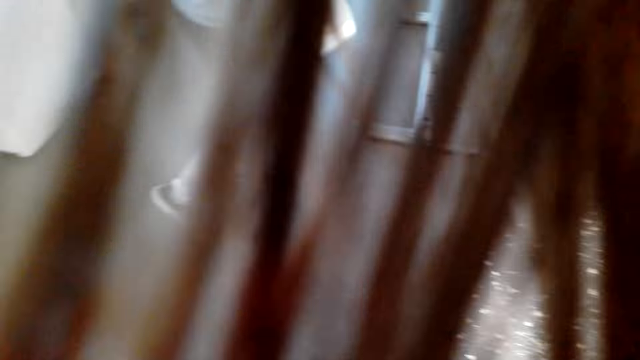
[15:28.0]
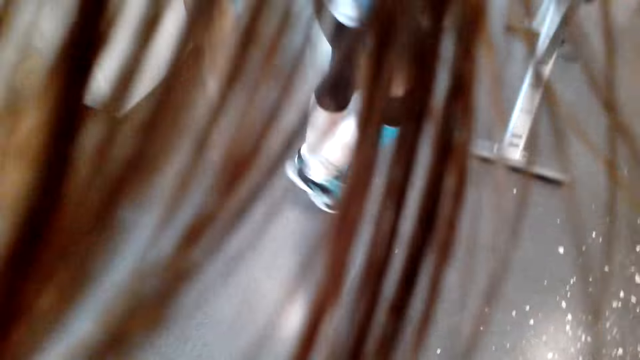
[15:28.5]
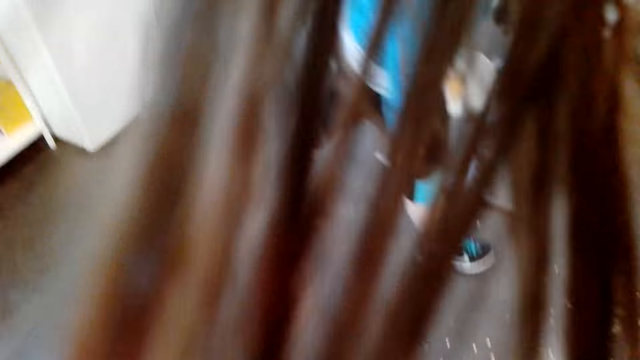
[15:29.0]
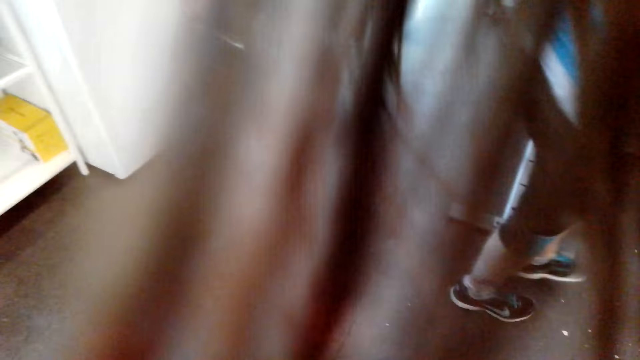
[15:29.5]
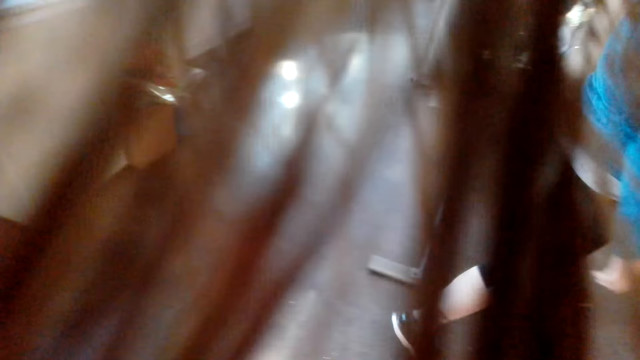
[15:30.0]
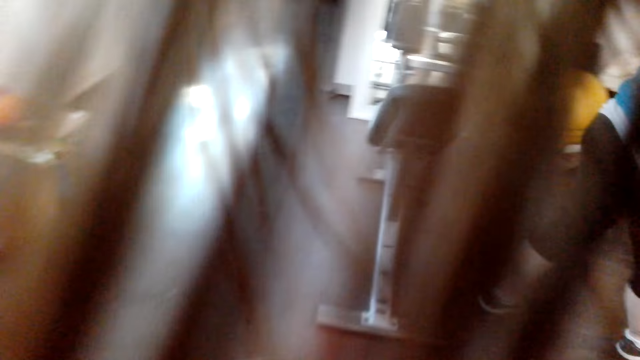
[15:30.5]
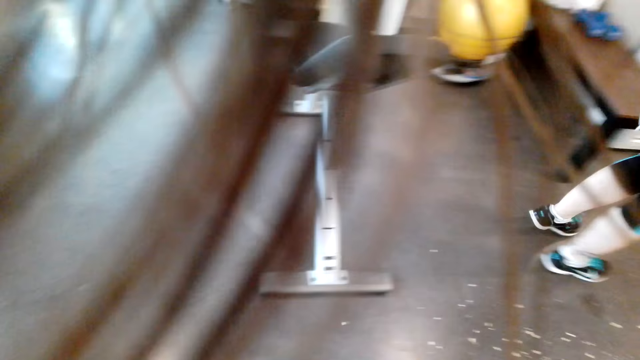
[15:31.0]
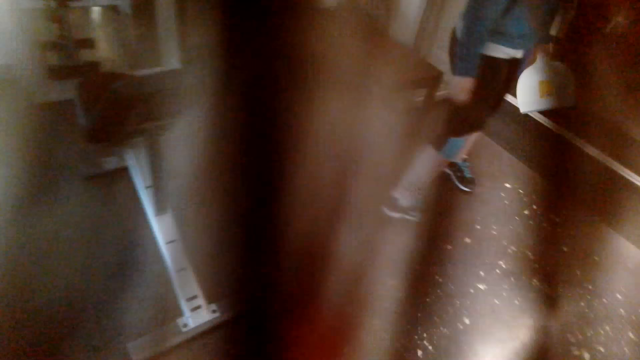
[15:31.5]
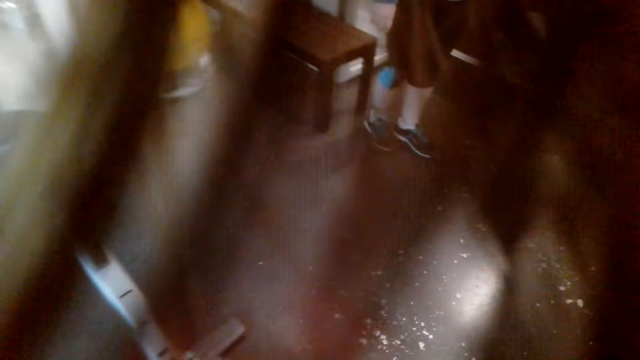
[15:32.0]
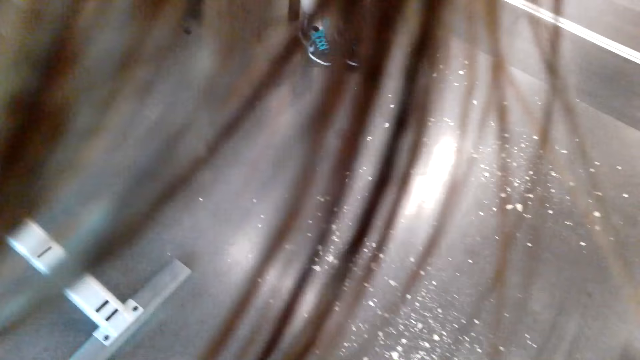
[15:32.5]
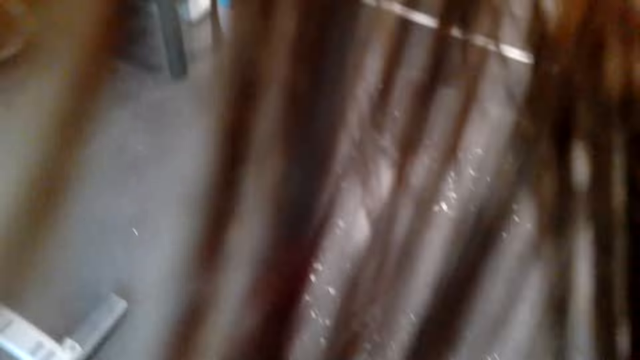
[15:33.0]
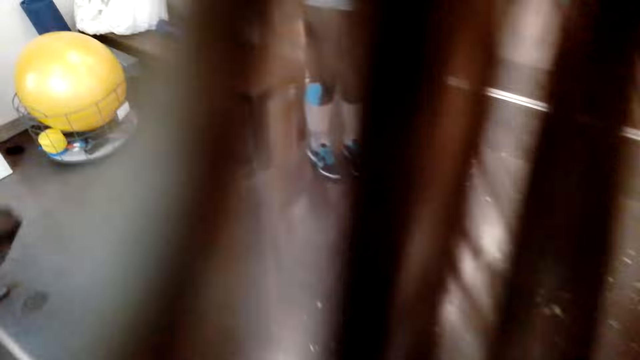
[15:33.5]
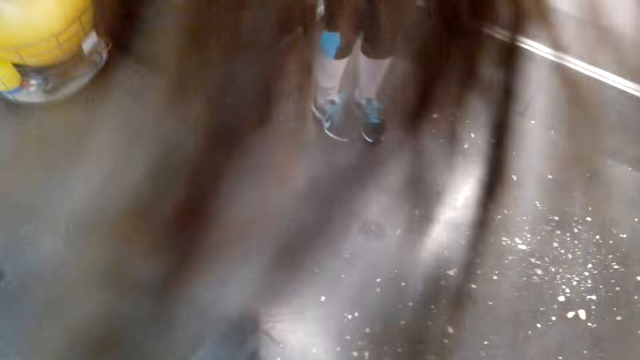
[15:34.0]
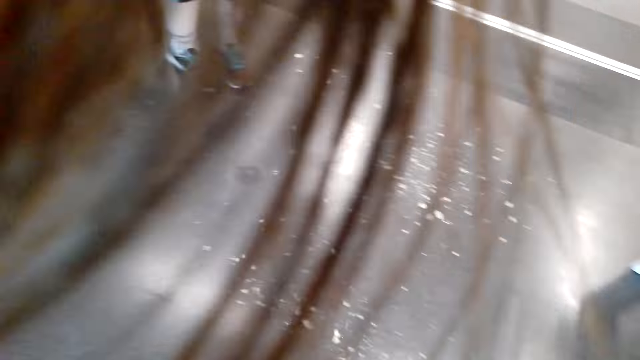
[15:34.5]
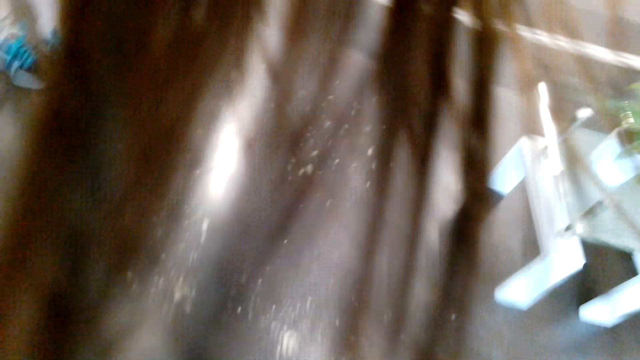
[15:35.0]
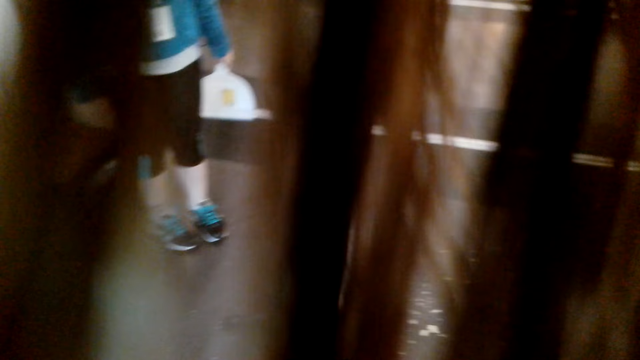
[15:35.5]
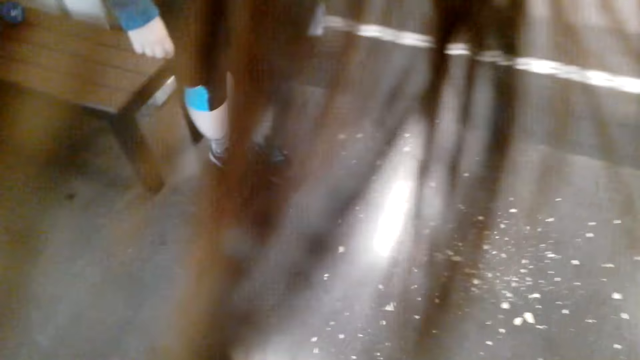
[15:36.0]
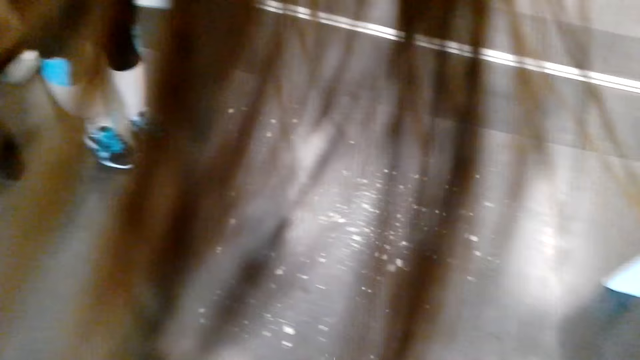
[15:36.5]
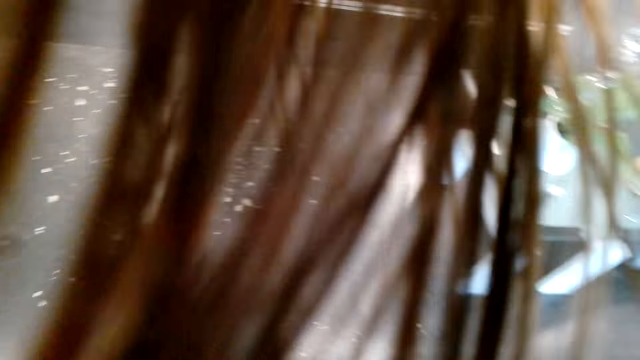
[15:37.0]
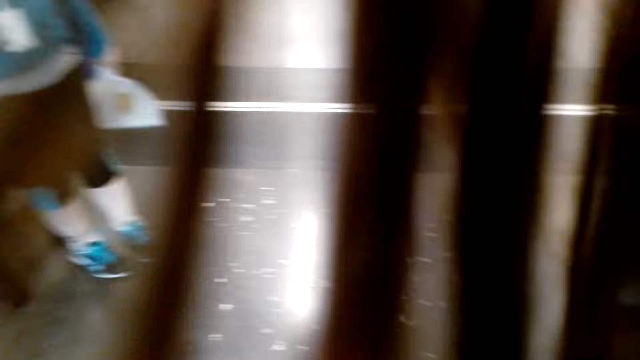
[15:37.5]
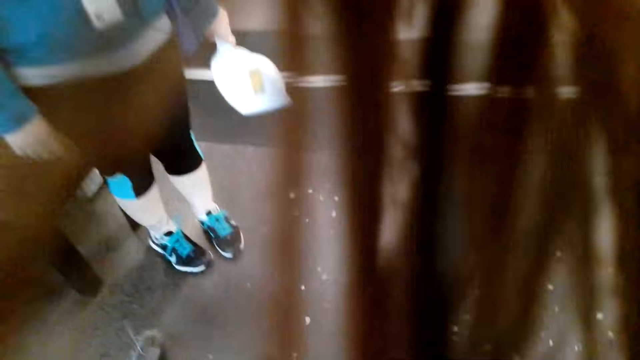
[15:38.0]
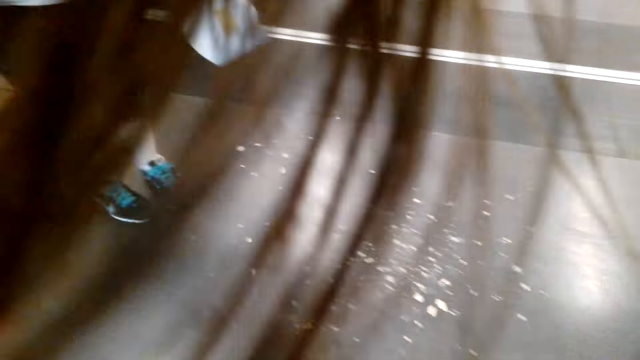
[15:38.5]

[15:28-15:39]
A man walks with a dustpan on his hands.

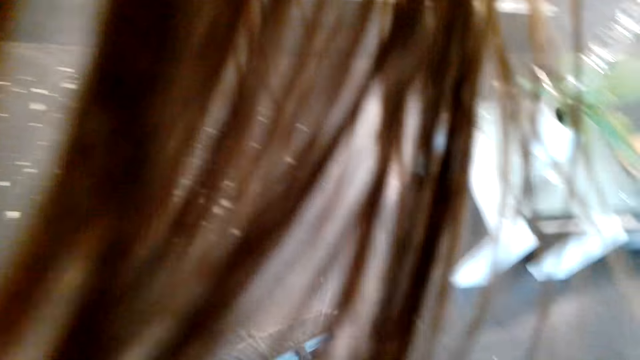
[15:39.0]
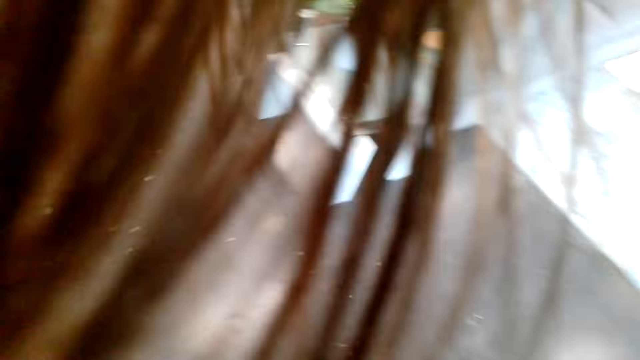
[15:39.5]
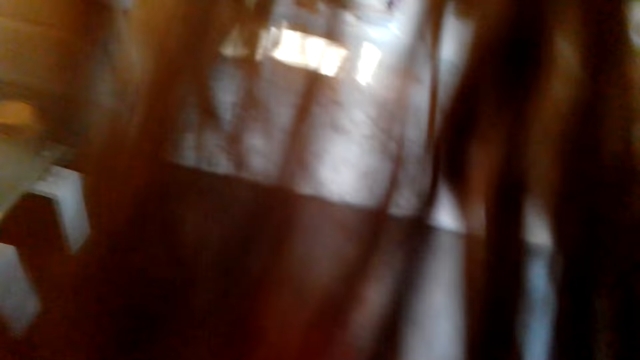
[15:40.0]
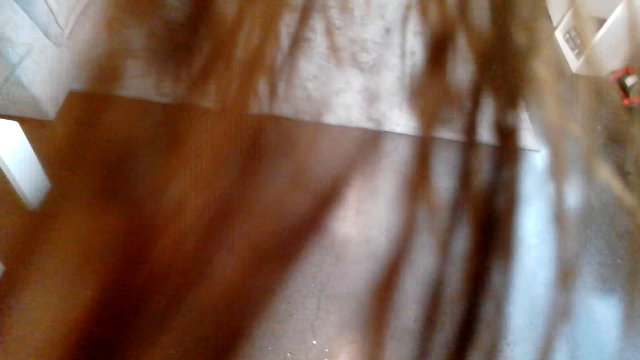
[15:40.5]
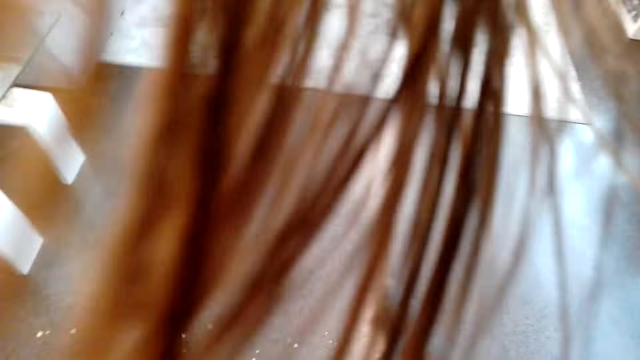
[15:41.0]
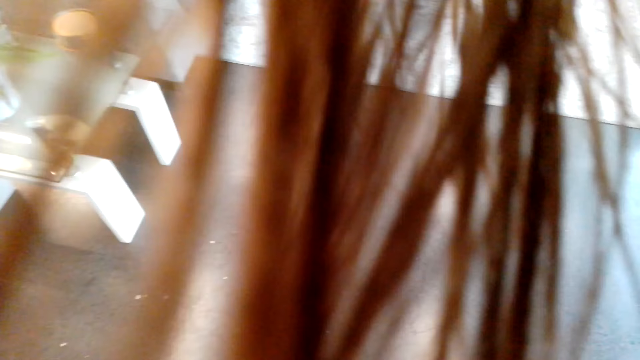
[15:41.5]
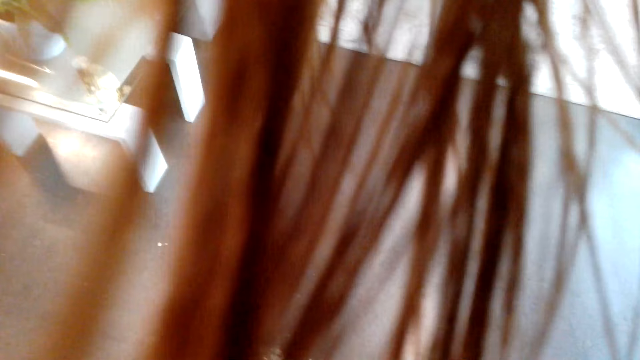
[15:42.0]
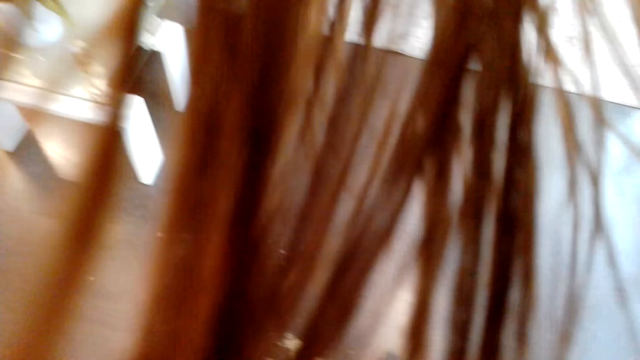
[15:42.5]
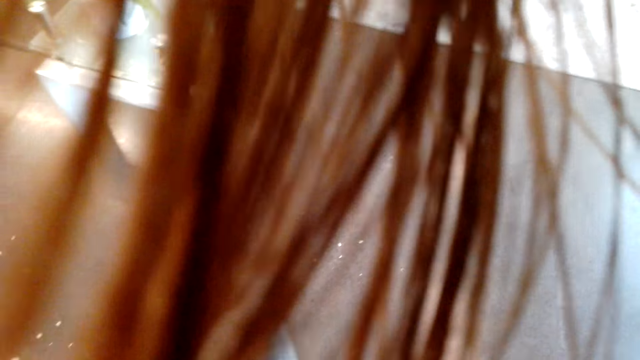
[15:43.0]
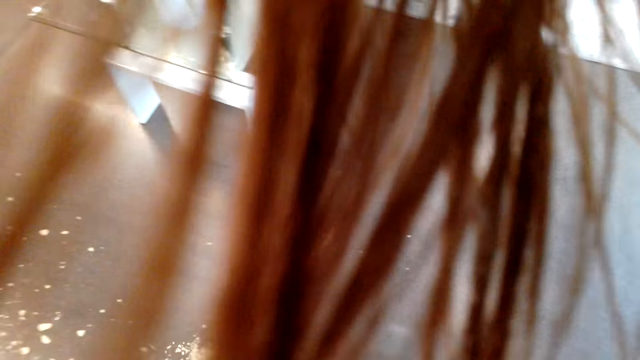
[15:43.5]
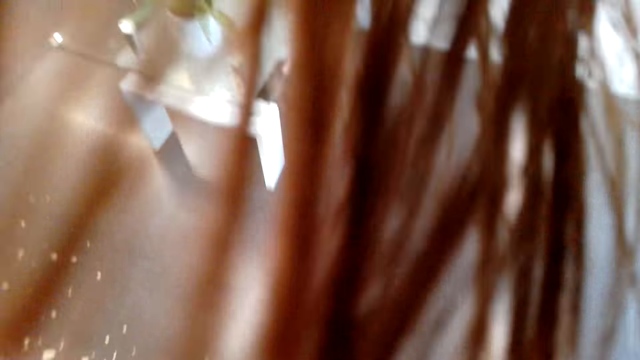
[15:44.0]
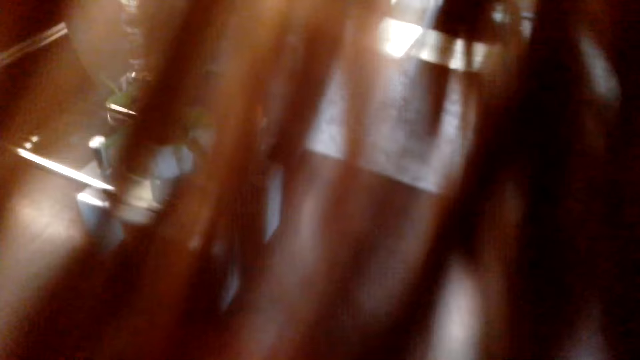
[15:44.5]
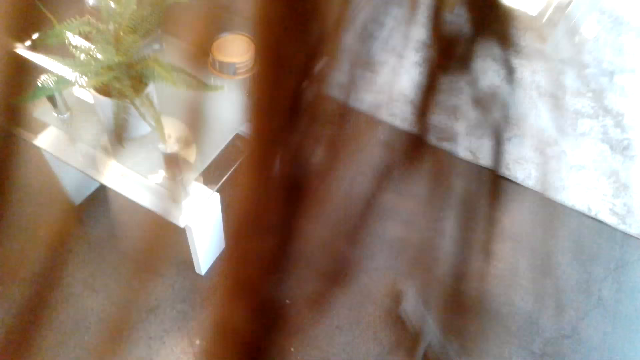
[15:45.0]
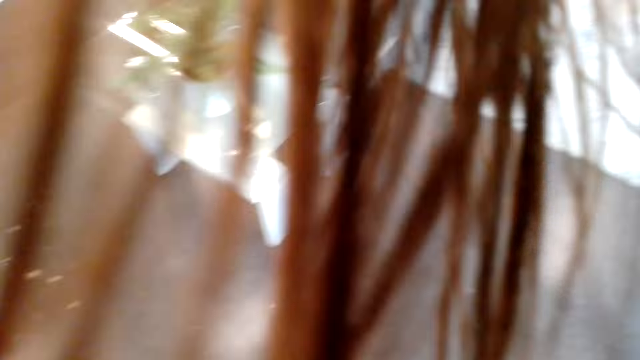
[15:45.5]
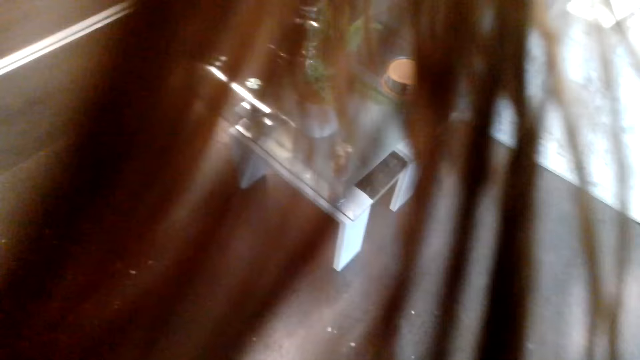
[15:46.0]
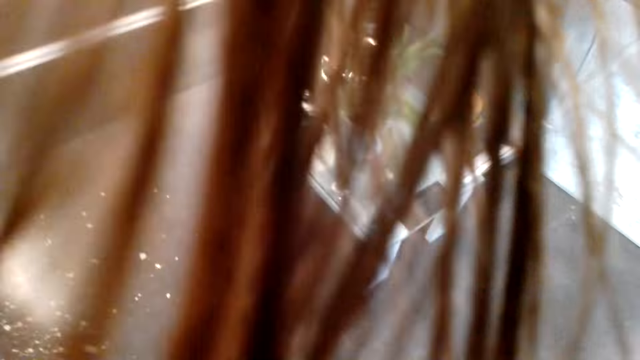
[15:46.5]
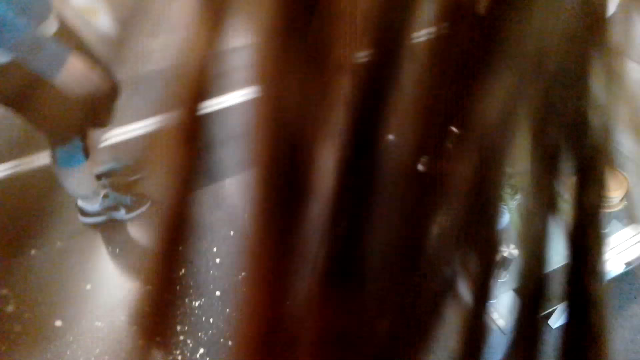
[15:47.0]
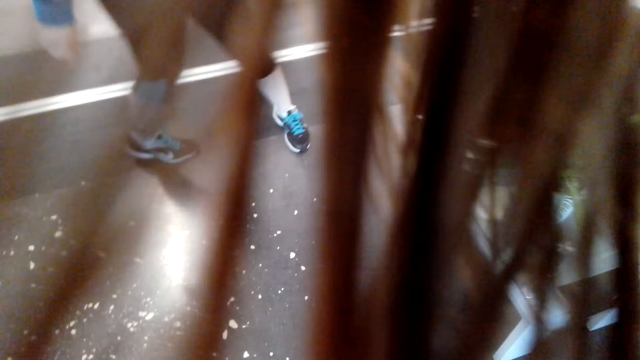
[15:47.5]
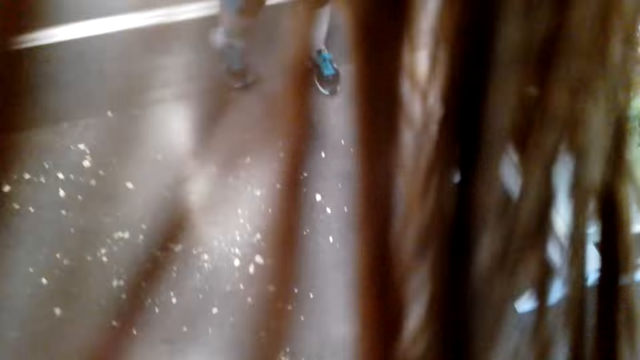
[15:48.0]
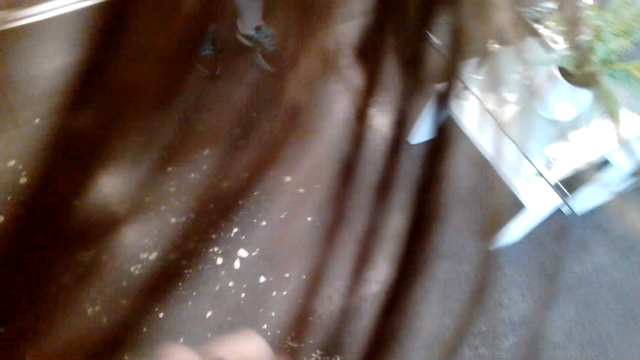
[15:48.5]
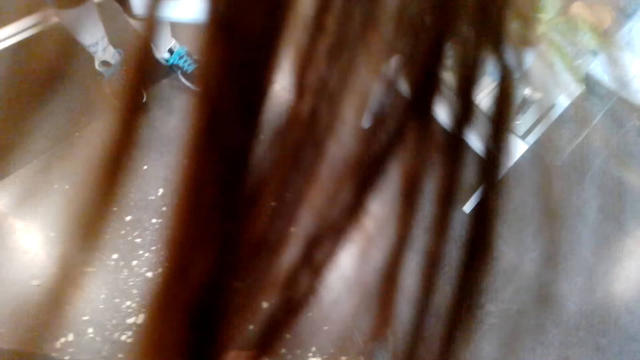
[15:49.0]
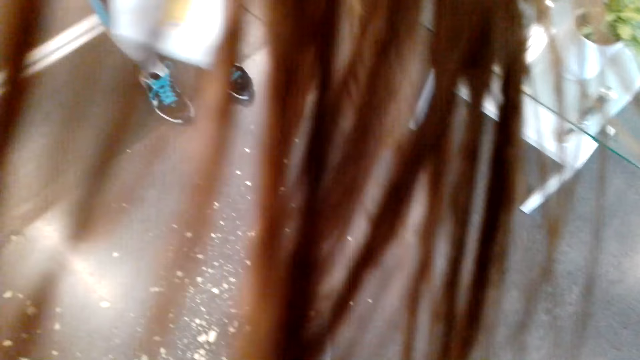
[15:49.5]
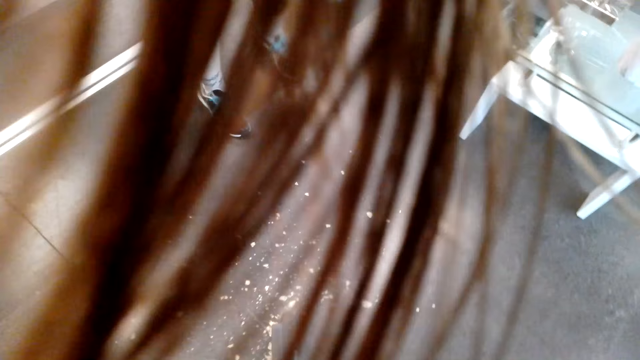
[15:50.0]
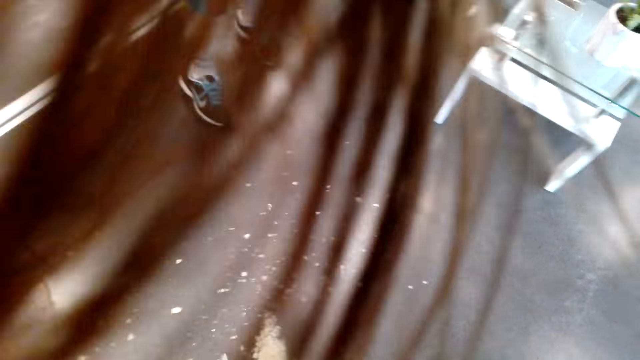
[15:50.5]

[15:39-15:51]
The camera wearer sweeps the floor.
